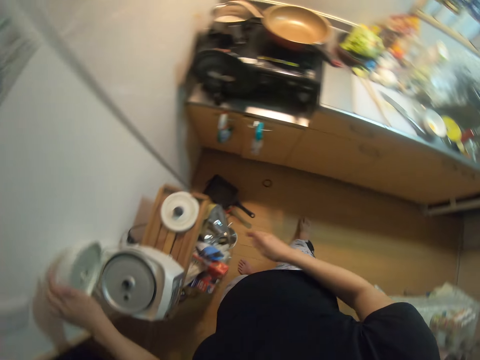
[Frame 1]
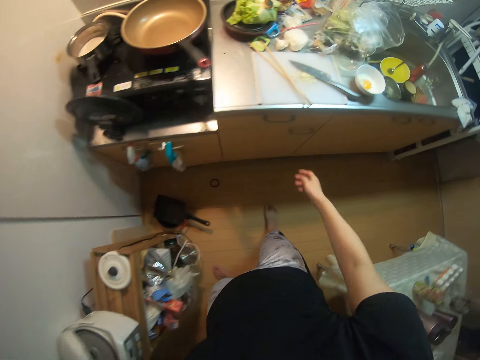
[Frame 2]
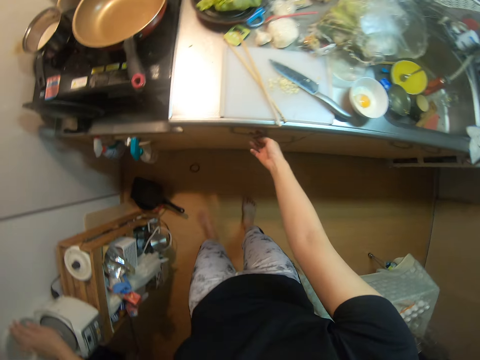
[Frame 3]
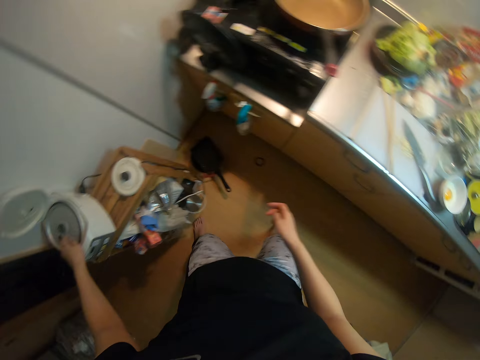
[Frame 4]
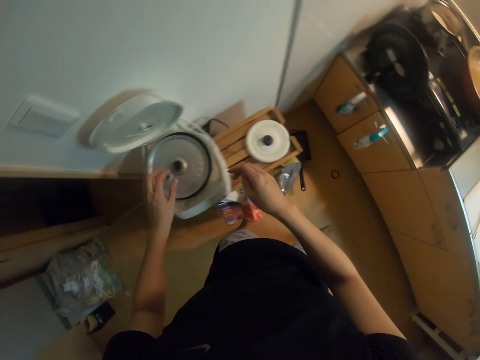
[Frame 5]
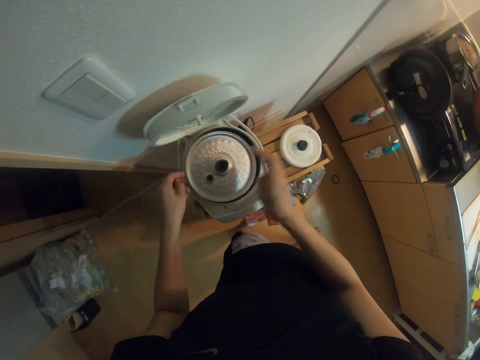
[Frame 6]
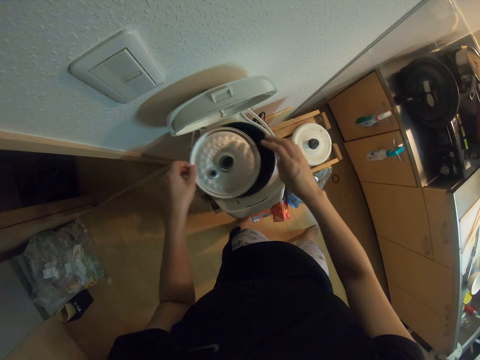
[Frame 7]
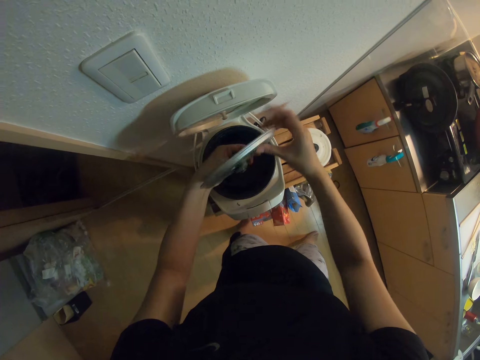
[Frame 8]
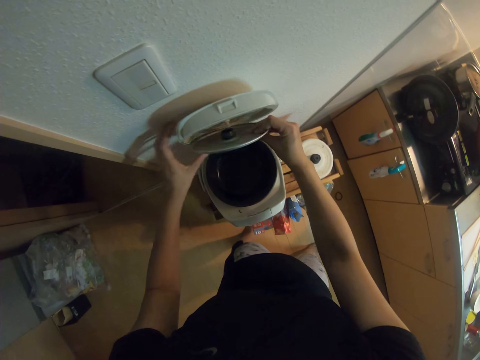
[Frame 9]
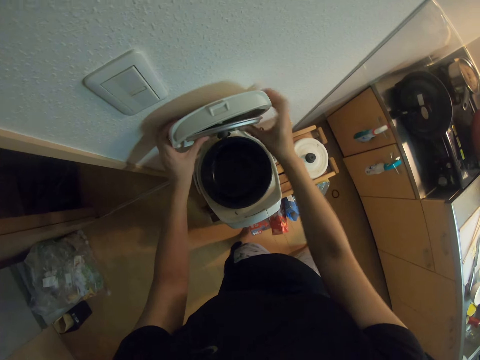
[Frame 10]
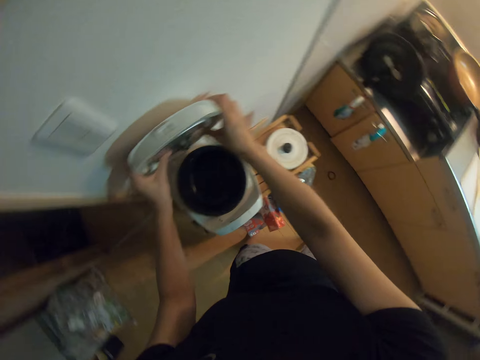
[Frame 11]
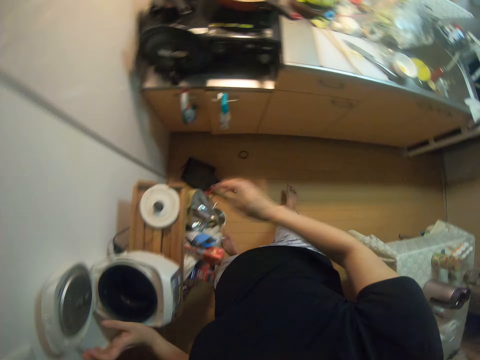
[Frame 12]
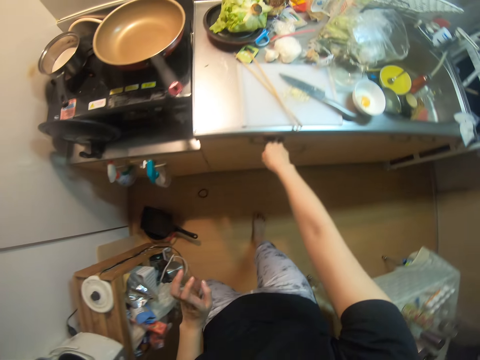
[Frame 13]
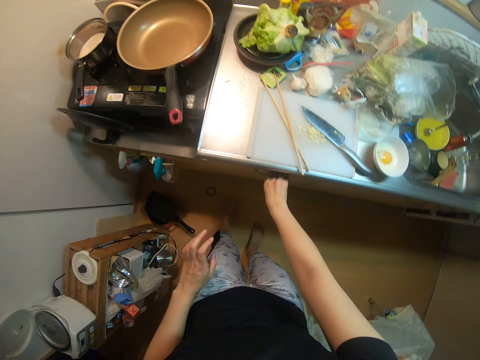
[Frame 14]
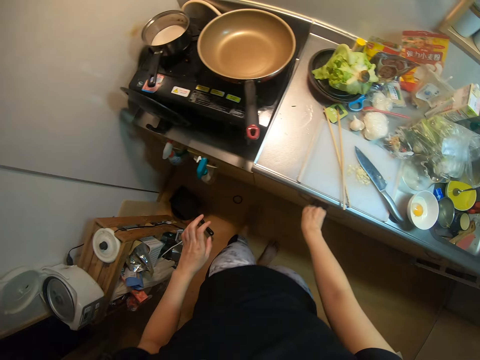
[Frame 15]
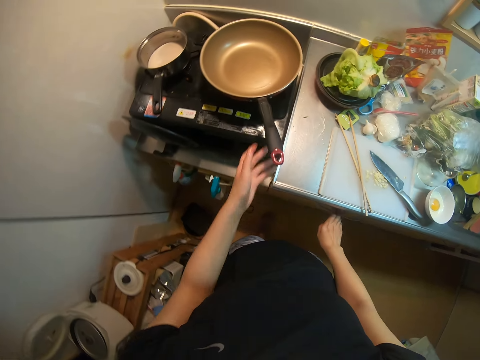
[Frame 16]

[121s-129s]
The camera wearer puts the cooking pot in the cooker. She closes the cooker with her left hand. She opens the drawer with her left hand. She picks up the inner bowl cover. She opens the pot. She fixes the inner bowl cover to the head of the cooker. She touches the handle of the drawer with her right hand.

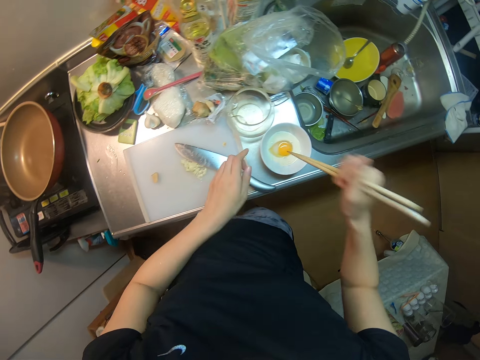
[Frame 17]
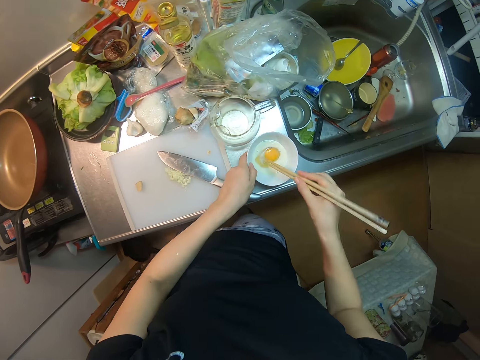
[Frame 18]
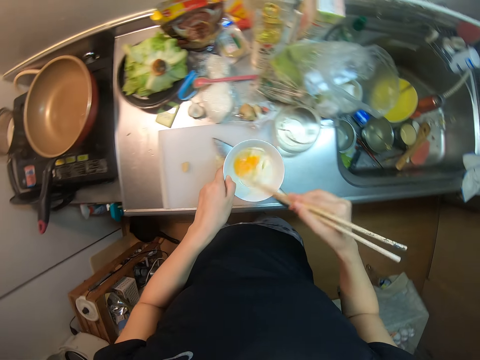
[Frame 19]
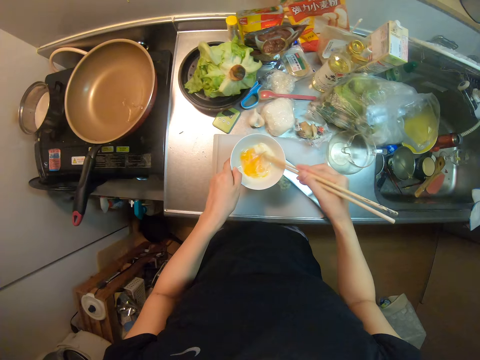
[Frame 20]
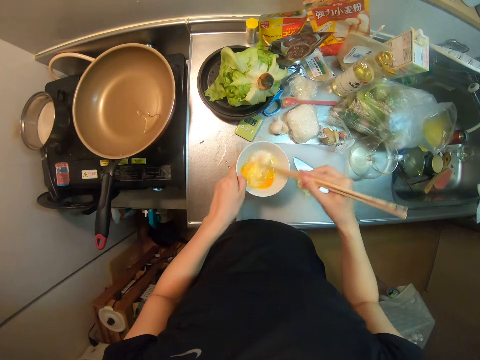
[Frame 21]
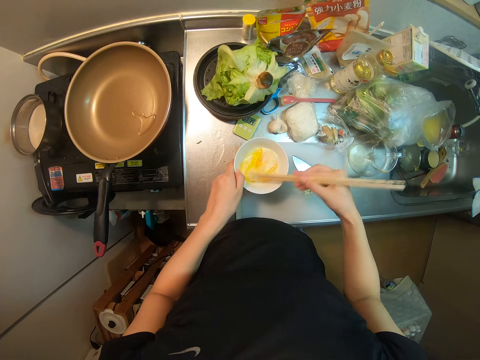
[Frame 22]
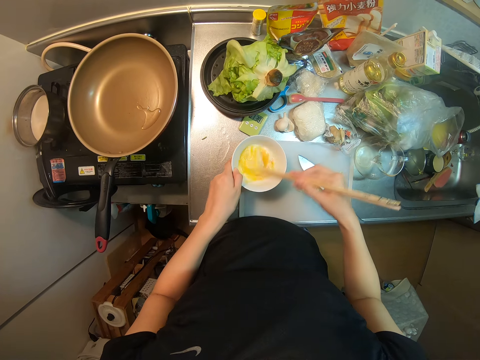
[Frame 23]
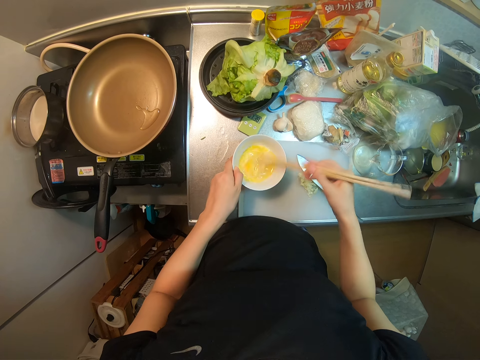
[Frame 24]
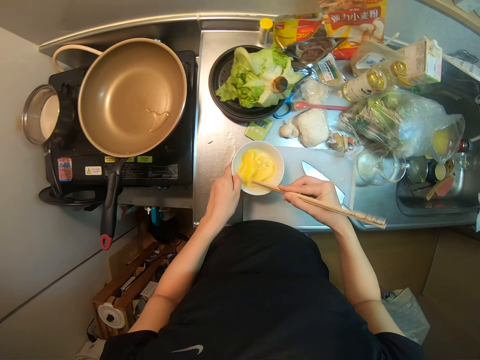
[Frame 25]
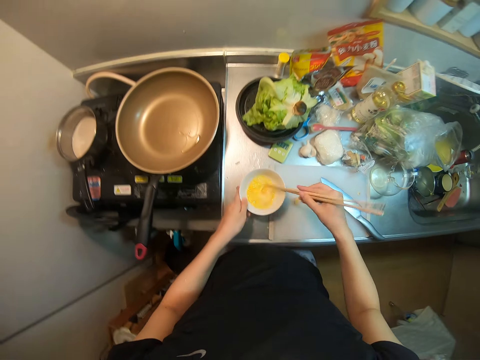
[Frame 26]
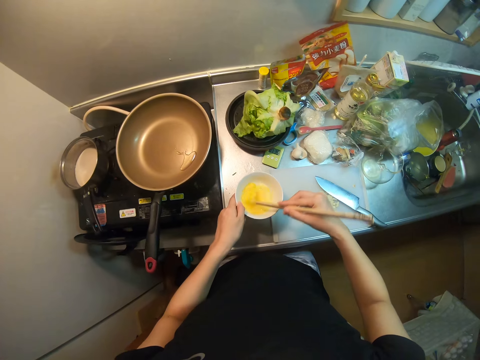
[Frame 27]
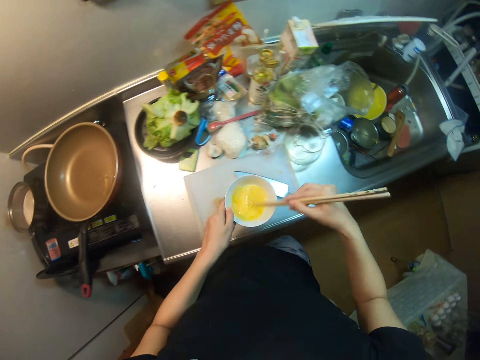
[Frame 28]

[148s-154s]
The camera wearer passes the chopsticks from her left hand to her right hand. She dips the chopsticks into the soup bowl of egg and milk. She picks up the soup bowl with her left hand. She whisks the egg and milk together with the chopsticks.

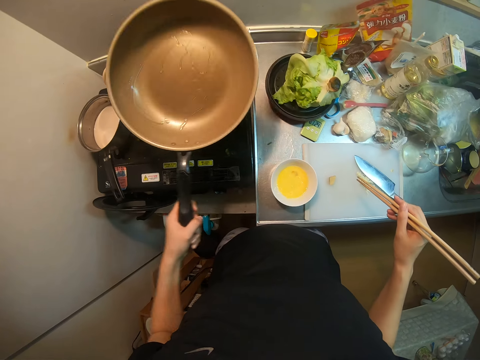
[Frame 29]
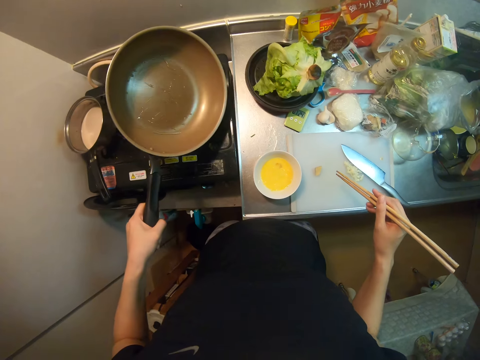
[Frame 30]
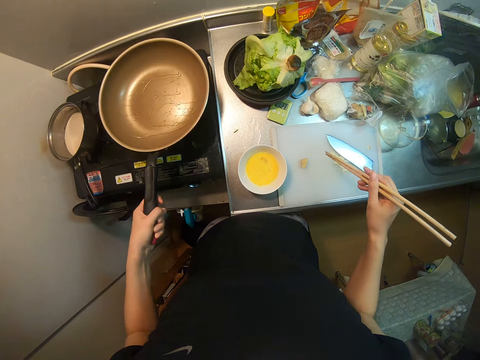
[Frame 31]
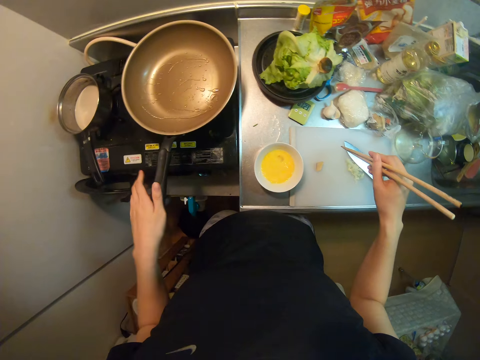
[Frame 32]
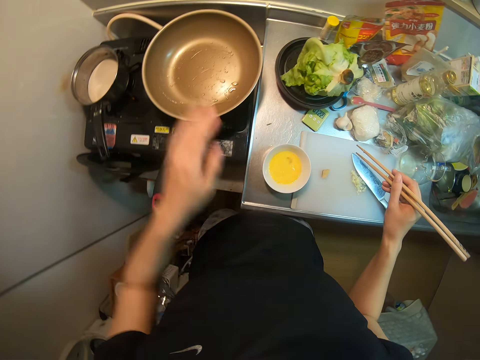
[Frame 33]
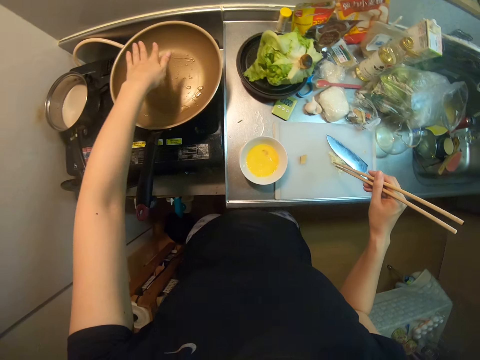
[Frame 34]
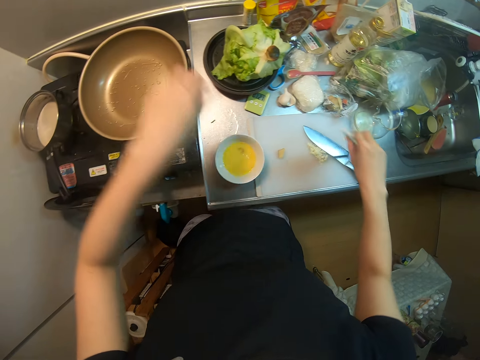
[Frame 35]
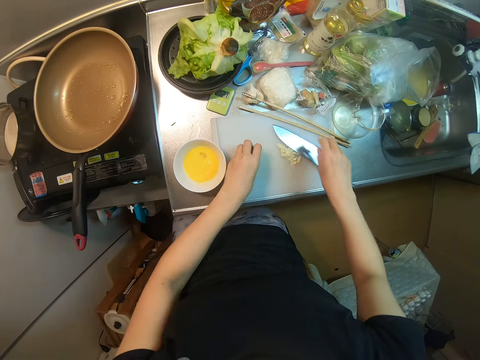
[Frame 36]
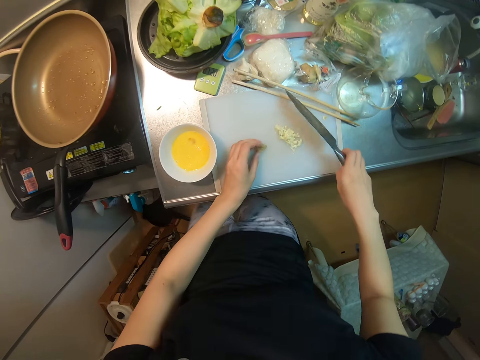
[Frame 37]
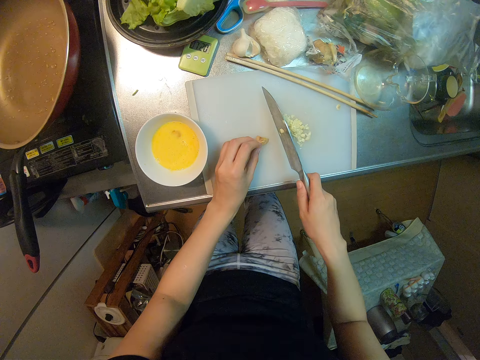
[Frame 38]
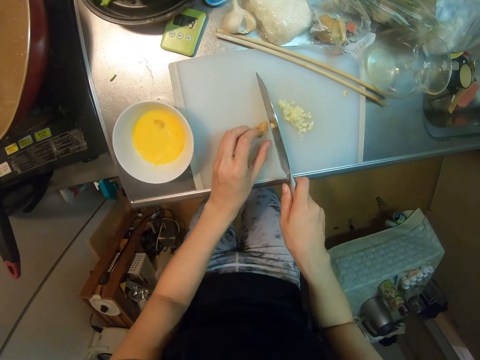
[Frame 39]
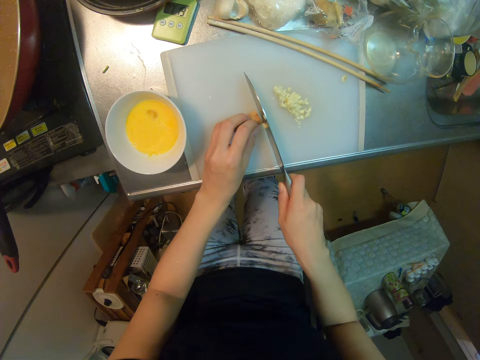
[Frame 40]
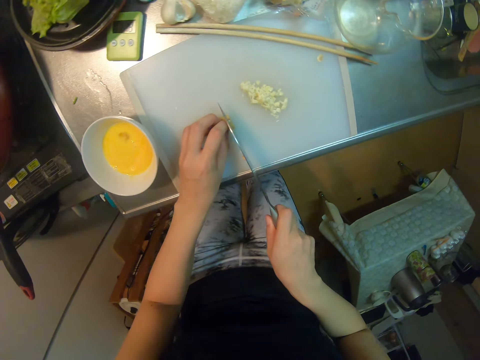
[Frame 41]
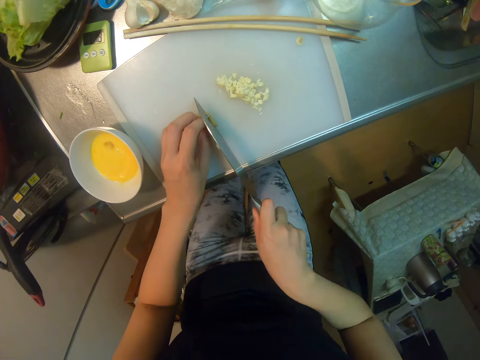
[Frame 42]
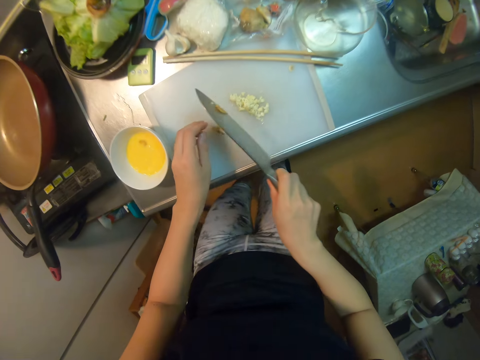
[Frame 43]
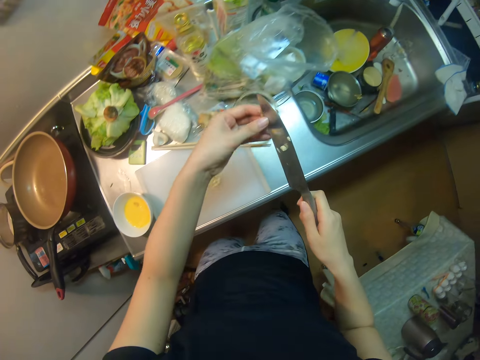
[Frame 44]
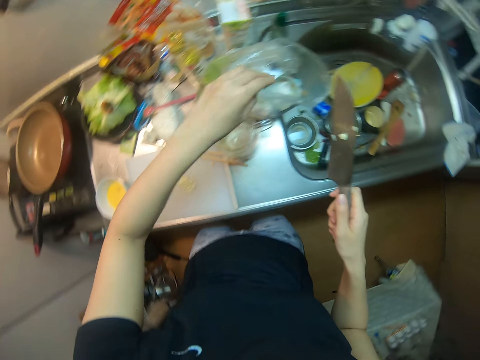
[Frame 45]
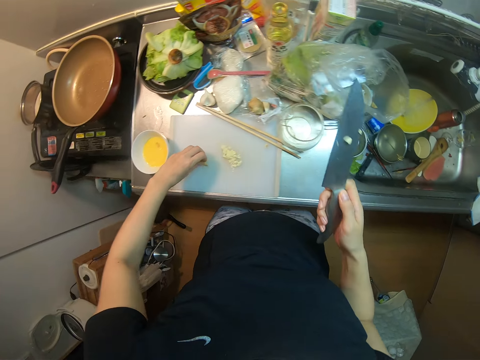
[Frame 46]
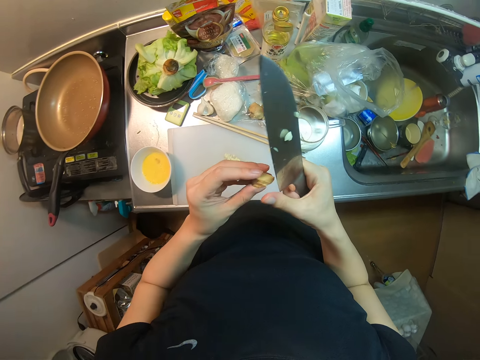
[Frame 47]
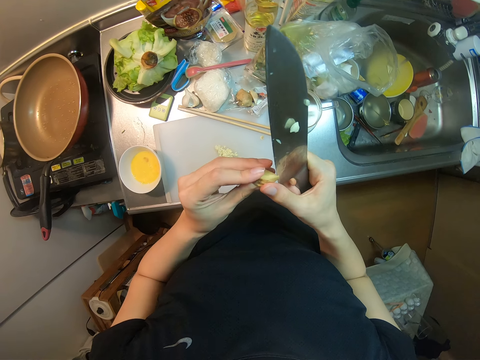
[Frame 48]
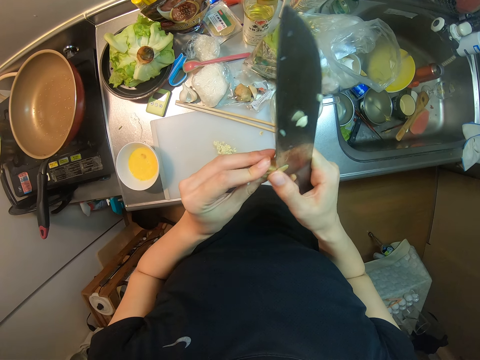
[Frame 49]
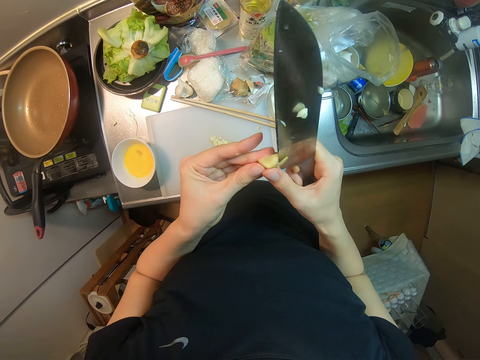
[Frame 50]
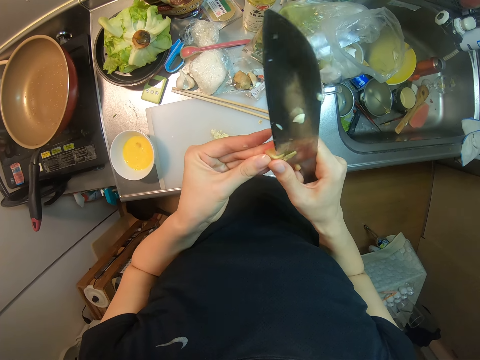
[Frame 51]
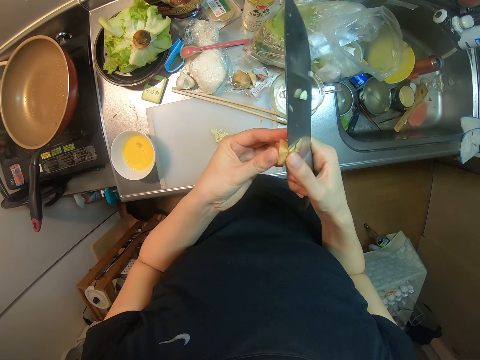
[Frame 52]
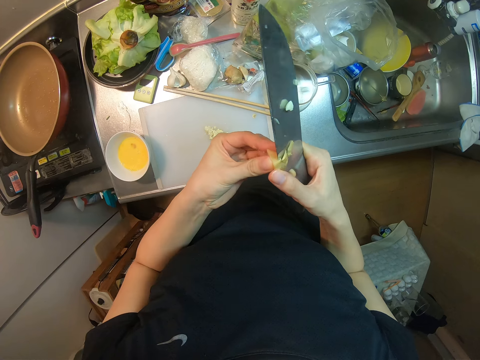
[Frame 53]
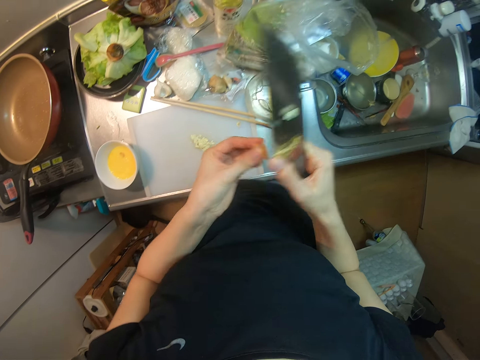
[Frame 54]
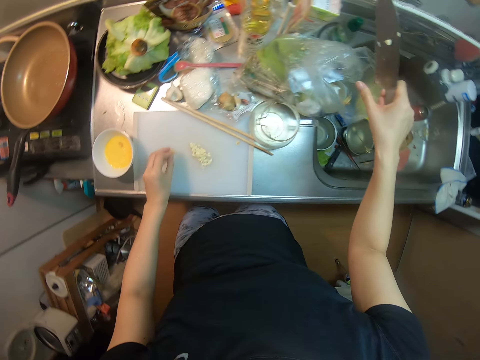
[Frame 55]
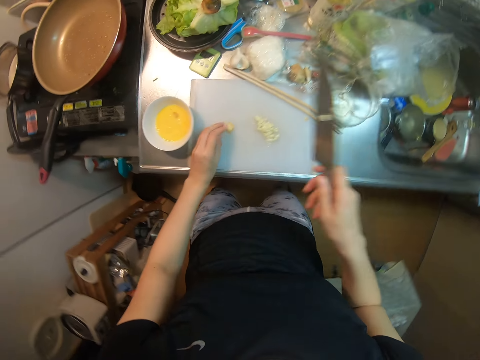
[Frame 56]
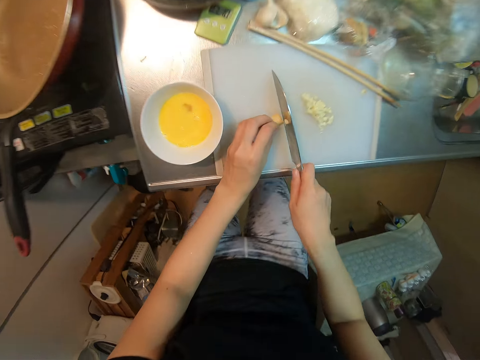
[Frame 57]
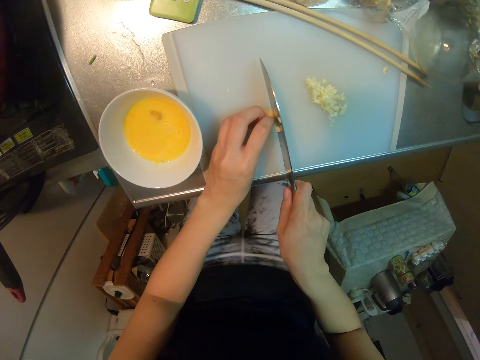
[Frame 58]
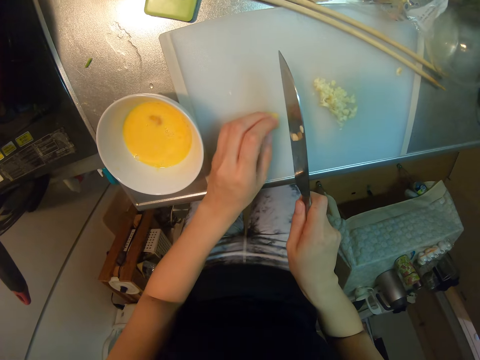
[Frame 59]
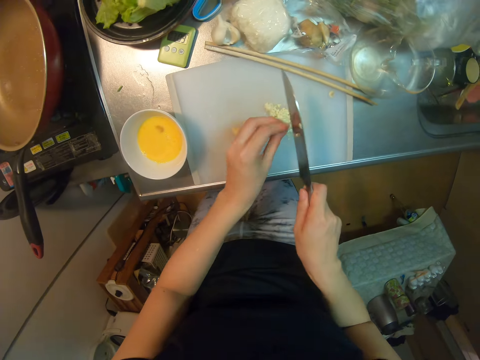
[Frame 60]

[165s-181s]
The camera wearer drops the frying pan on the cooker with her left hand. She removes her left hand from the handle of the frying pan. She checks the heat in the pan. She puts her left hand over the frying pan. She drops the chopsticks on the cutting board with her right hand. She picks up the ginger. She picks up the knife on the cutting board with her right hand. She drops the ginger. She chops the mushroom or ginger with the knife on the cutting board. She throws the ginger piece away. She picks up the ginger. She cuts the ginger. She throws the ginger piece away. She puts the ginger on the table. She cuts the ginger.
